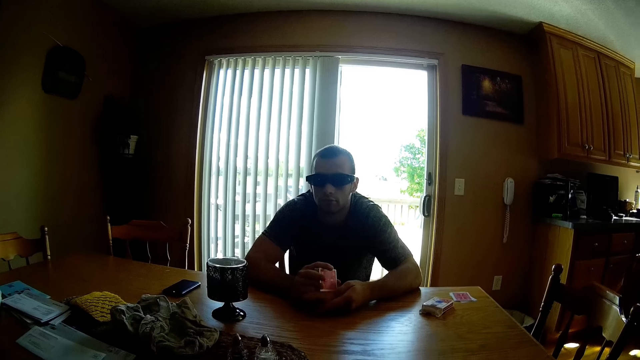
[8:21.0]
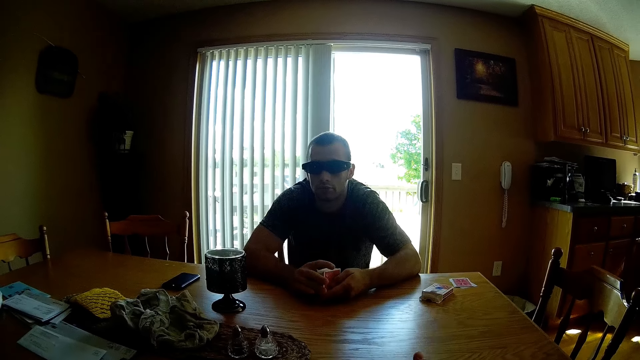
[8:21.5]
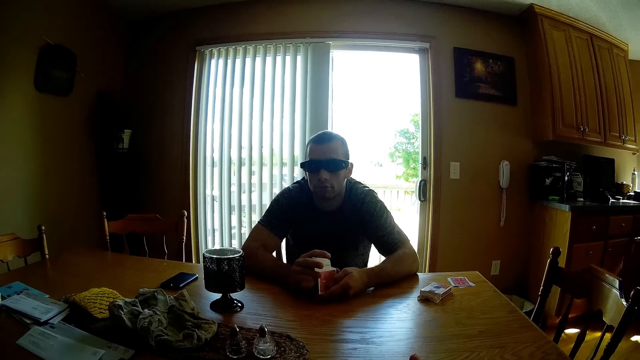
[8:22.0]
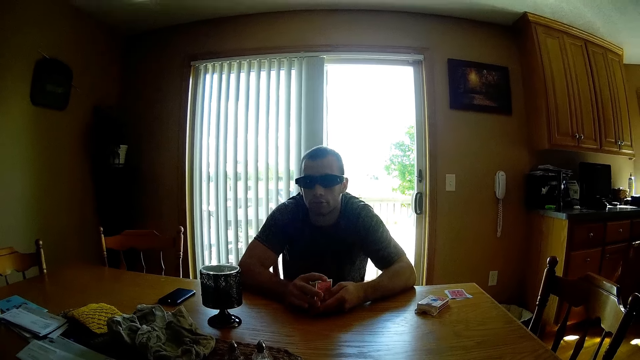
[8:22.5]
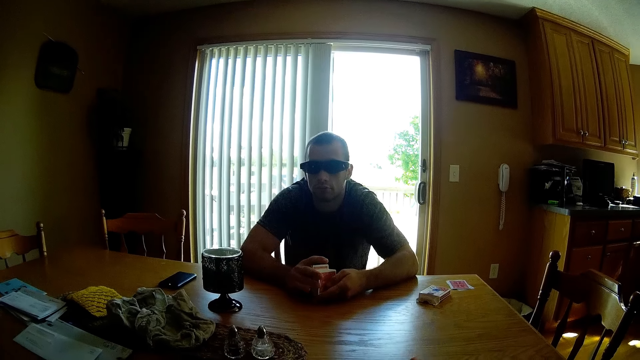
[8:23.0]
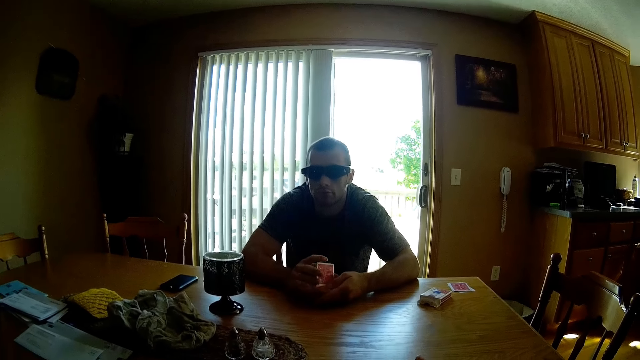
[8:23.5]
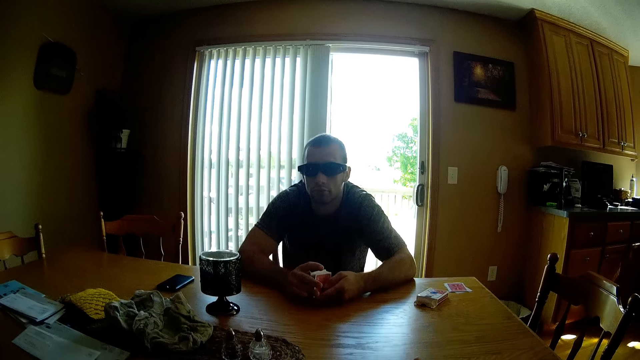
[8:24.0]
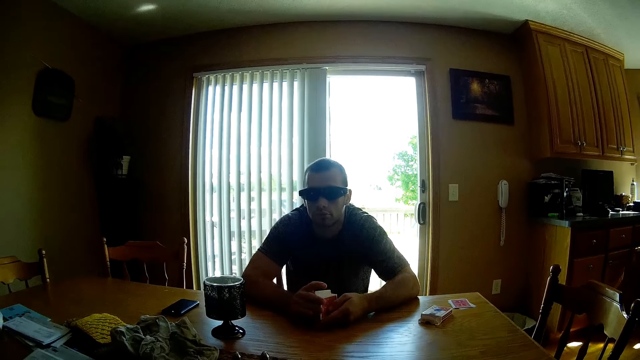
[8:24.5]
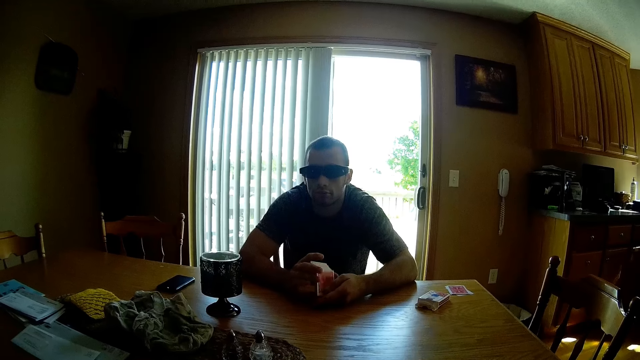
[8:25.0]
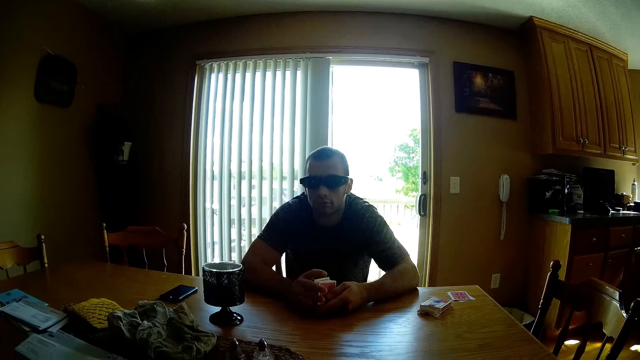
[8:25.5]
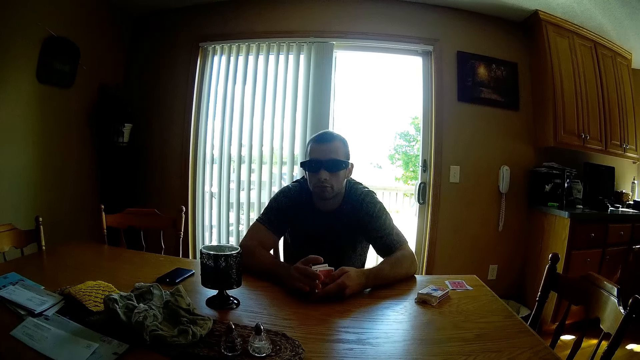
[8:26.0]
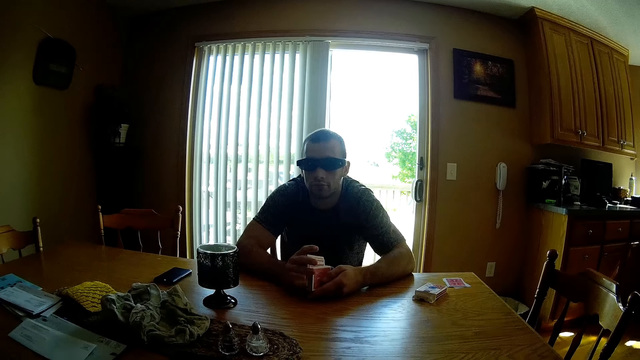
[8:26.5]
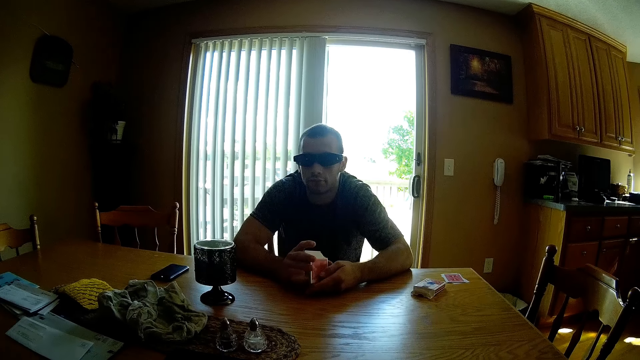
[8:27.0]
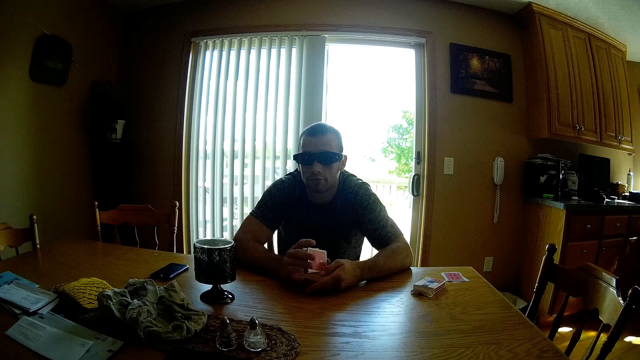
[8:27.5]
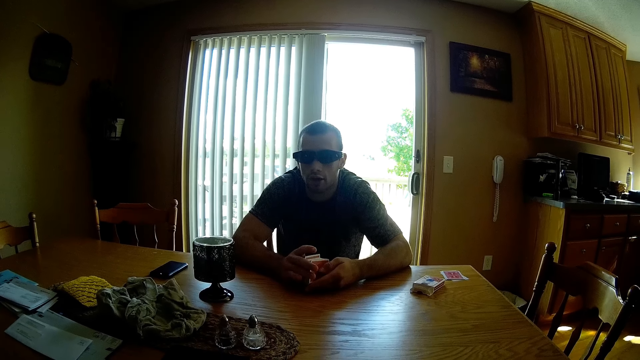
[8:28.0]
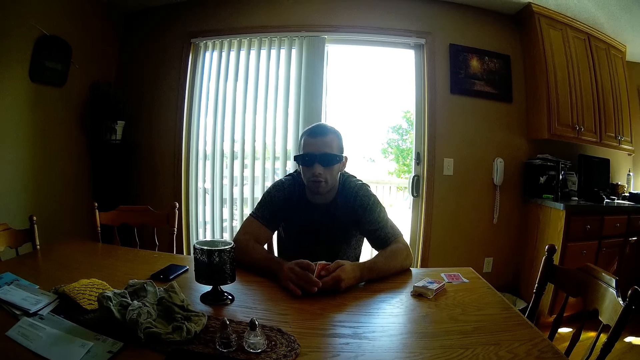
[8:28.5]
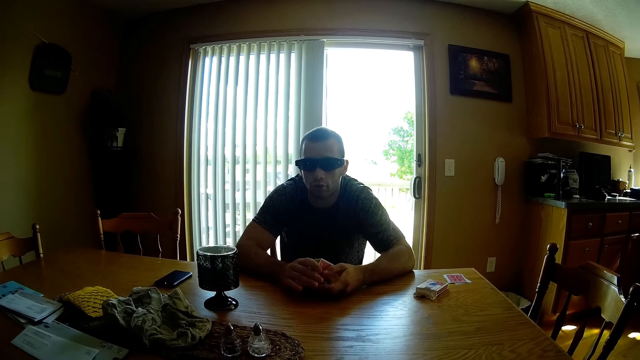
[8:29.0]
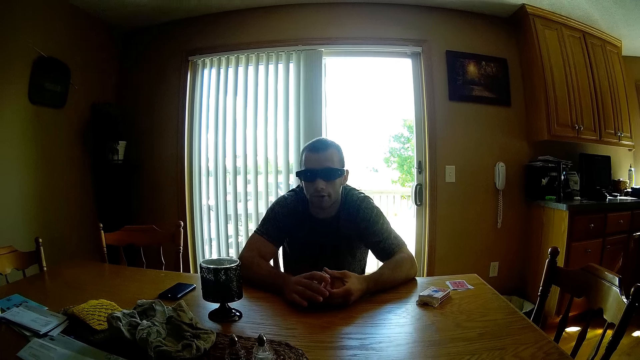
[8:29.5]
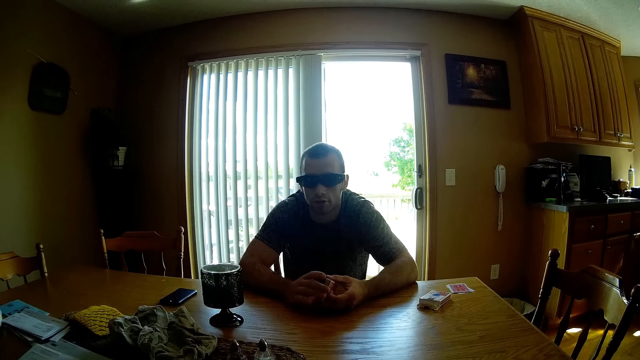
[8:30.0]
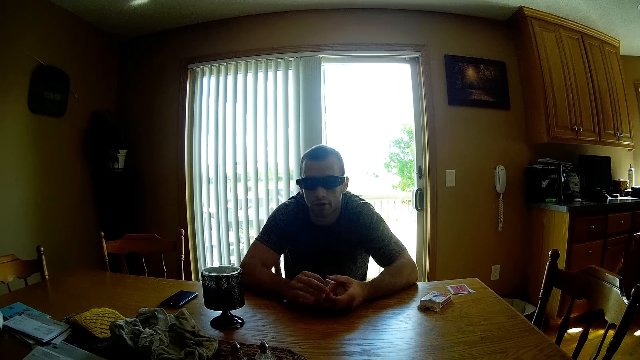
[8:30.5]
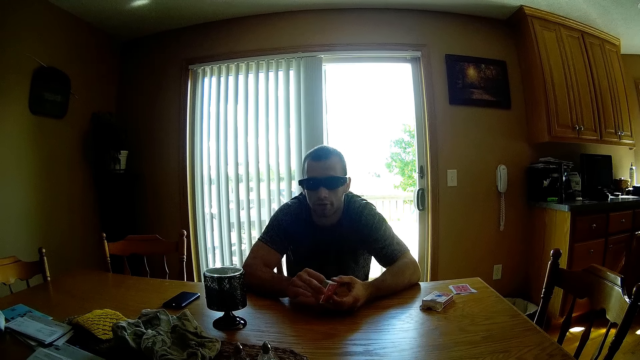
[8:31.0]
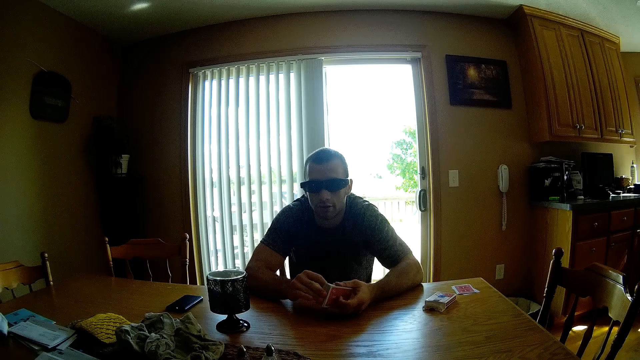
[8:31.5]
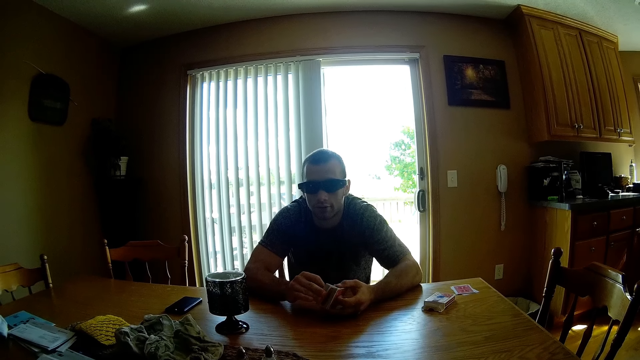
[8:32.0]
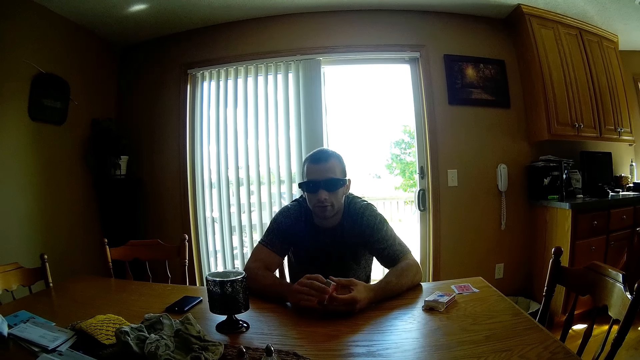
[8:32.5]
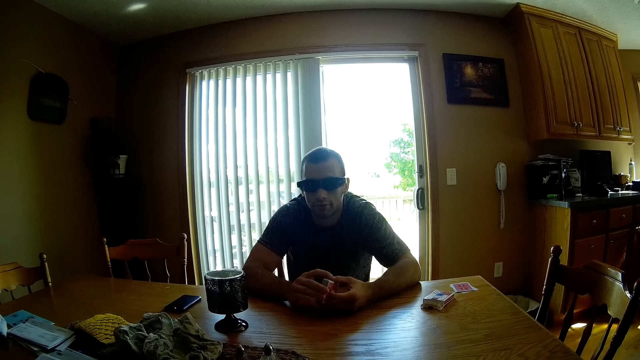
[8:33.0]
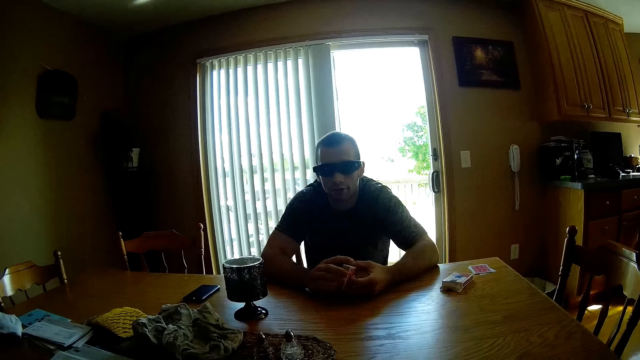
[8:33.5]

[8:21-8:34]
A man holds cards. The man flips the cards and touches the cards.

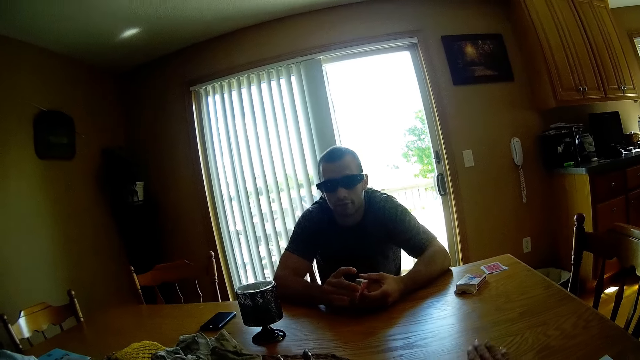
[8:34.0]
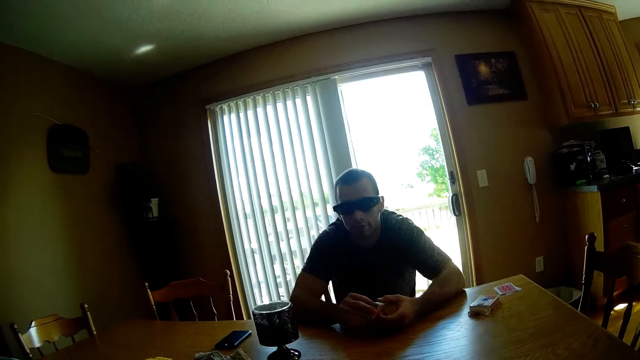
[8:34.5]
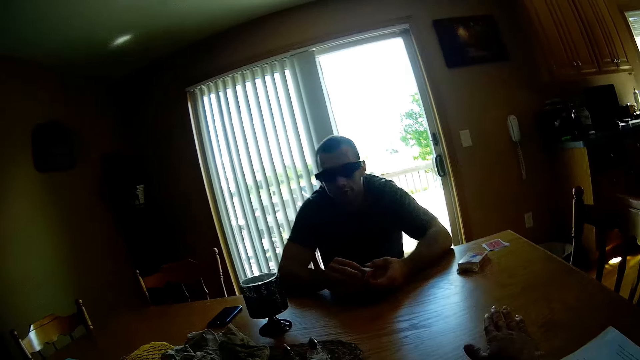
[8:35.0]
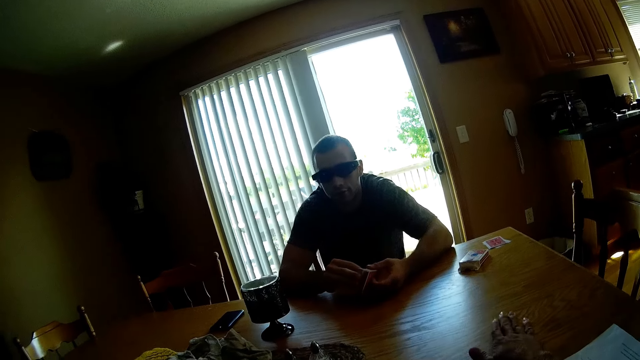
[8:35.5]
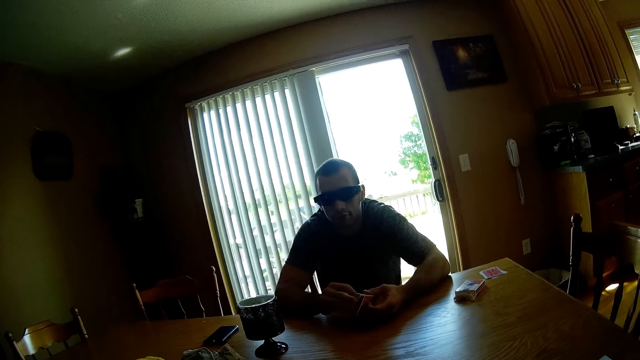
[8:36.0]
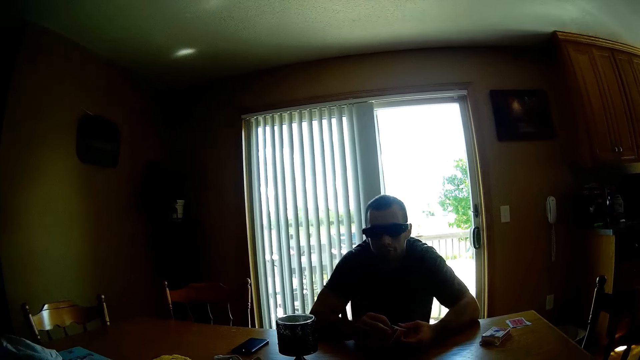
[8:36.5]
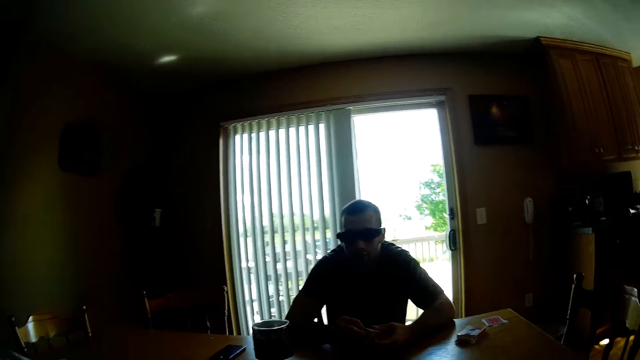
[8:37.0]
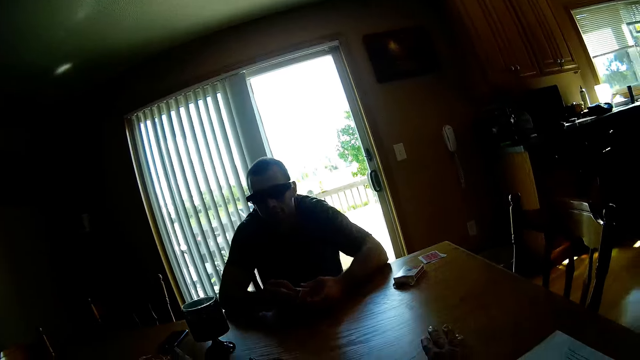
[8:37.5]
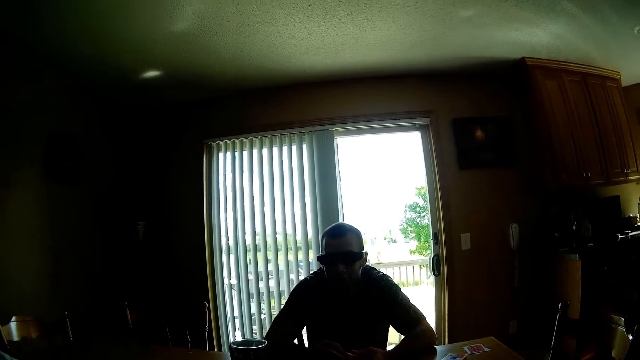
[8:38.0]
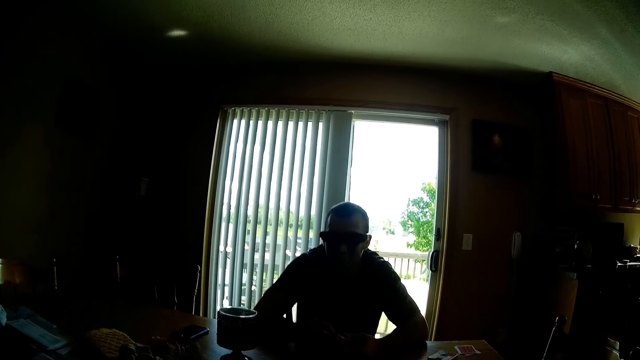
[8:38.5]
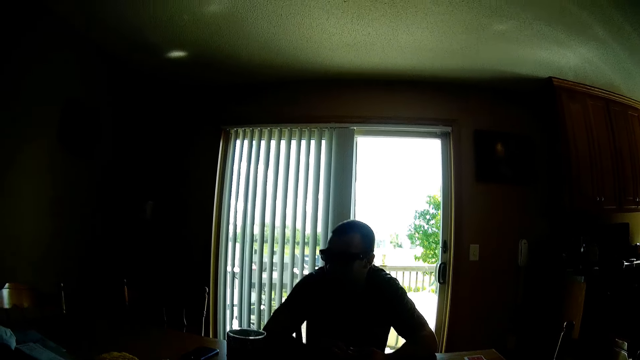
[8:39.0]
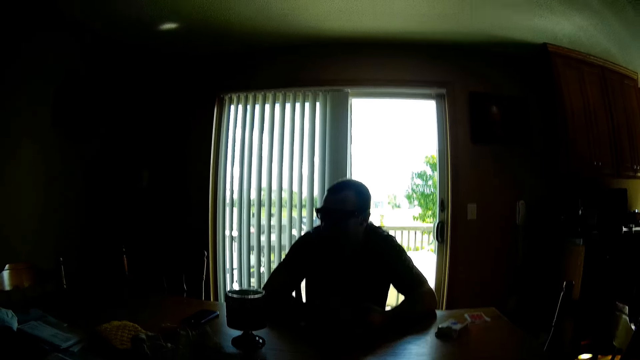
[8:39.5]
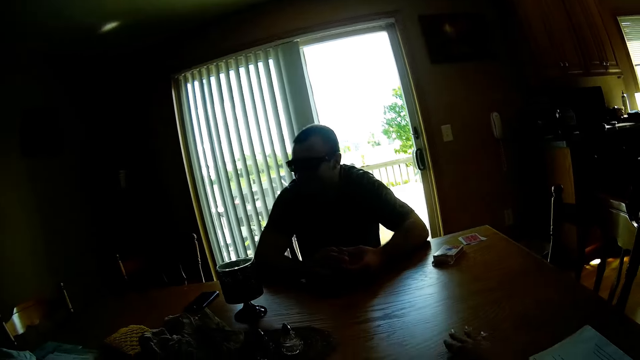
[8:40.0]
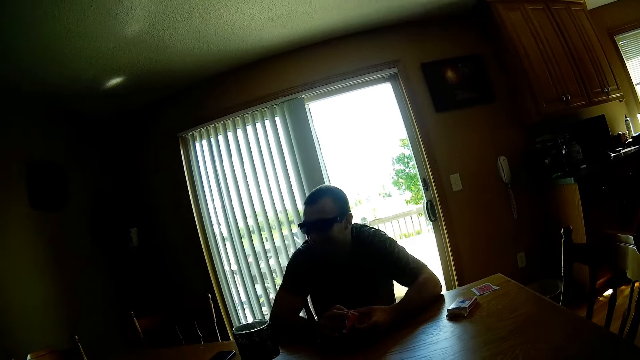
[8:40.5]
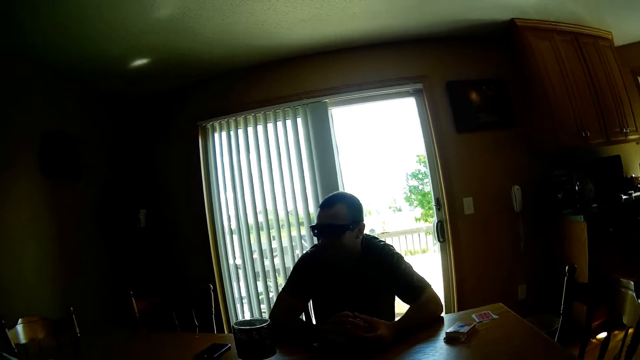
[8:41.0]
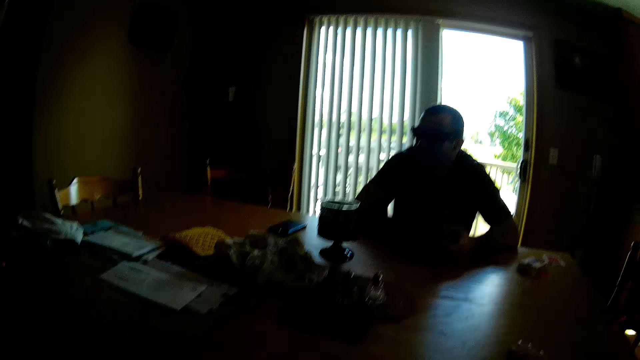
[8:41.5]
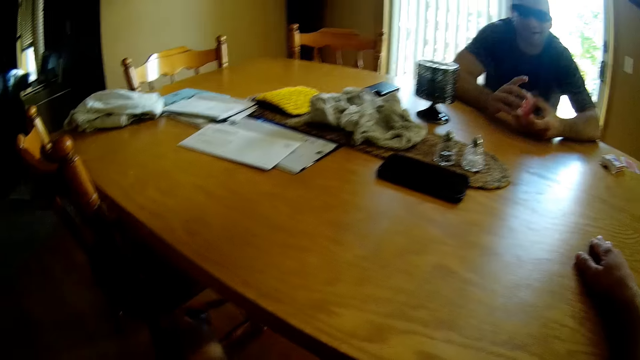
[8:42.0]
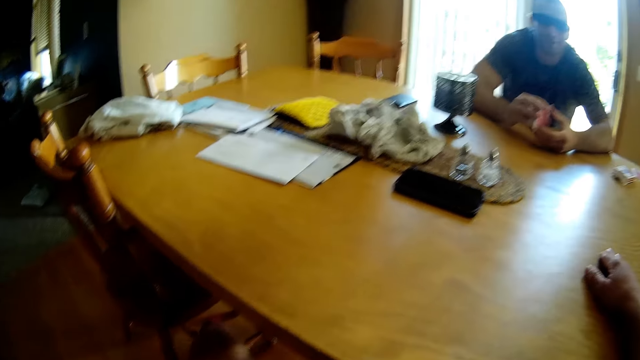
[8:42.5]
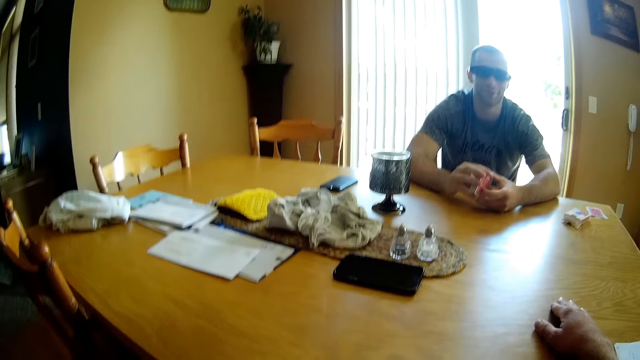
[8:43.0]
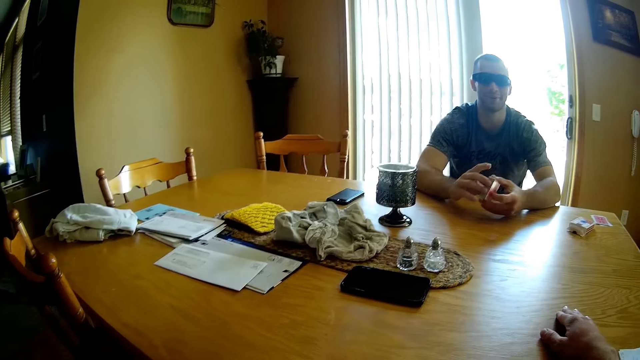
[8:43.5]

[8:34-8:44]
The camera wearer hits the table with the hands. They interact with a man.
